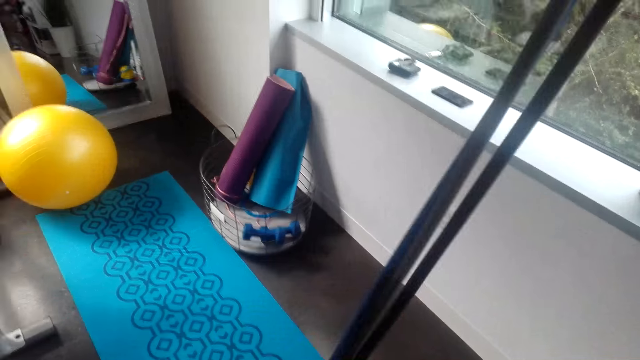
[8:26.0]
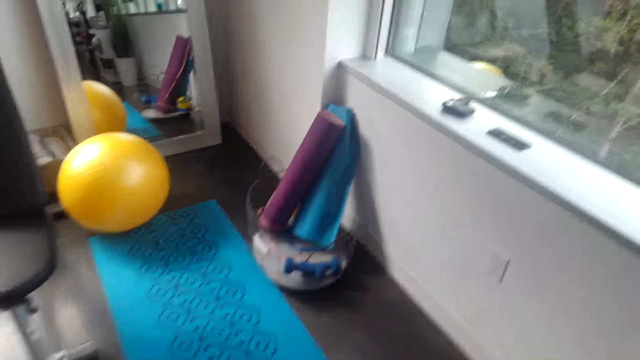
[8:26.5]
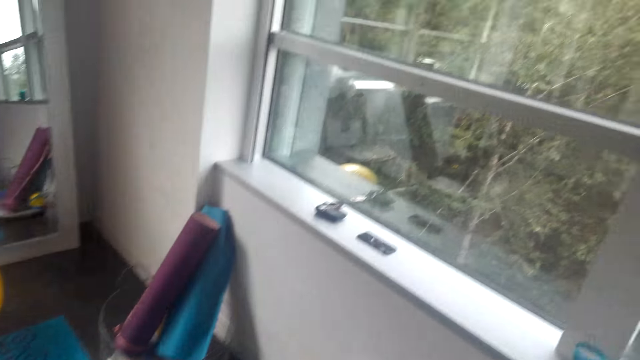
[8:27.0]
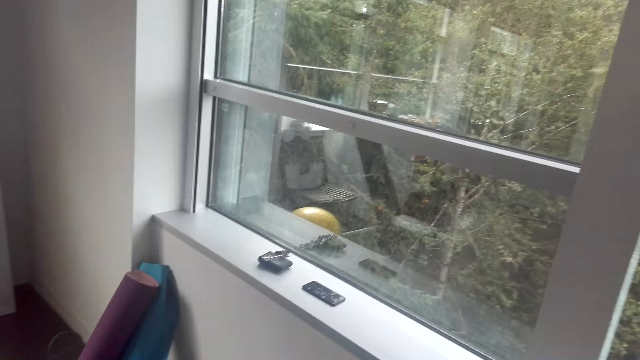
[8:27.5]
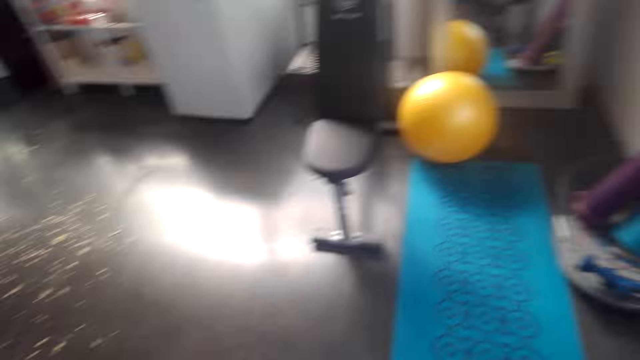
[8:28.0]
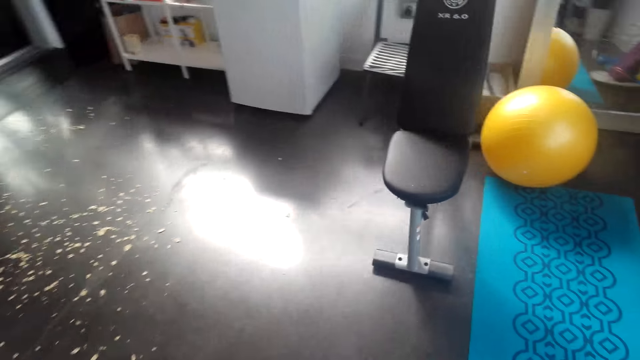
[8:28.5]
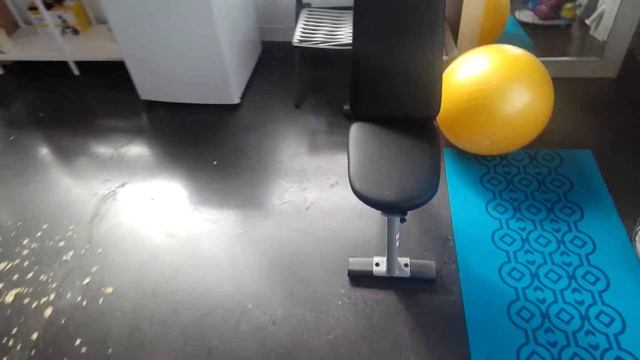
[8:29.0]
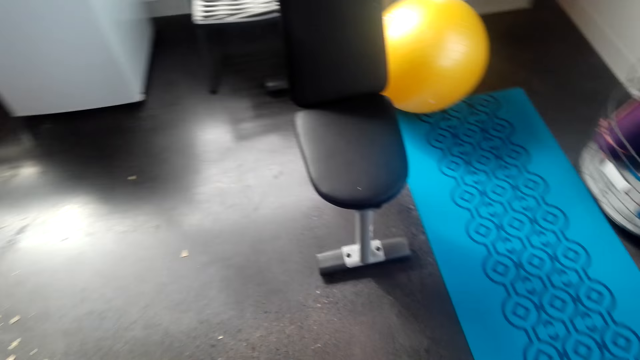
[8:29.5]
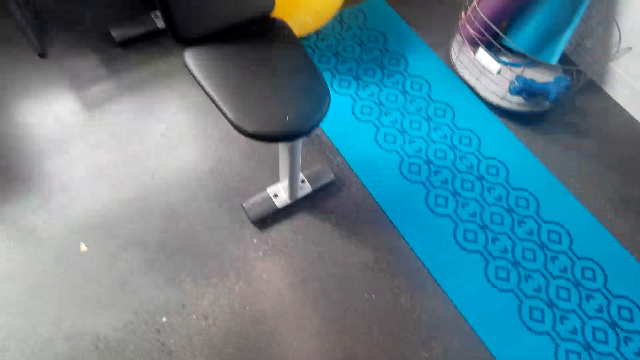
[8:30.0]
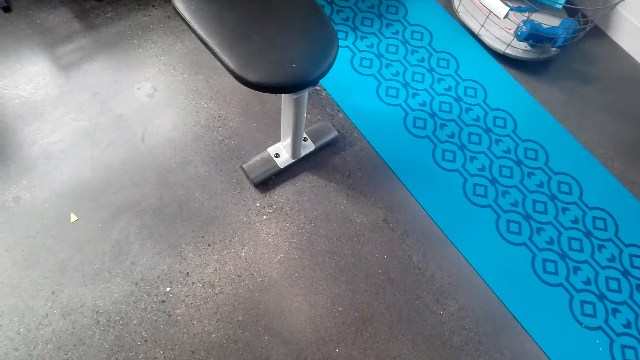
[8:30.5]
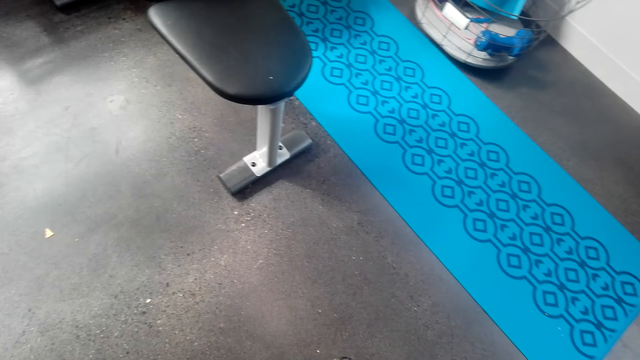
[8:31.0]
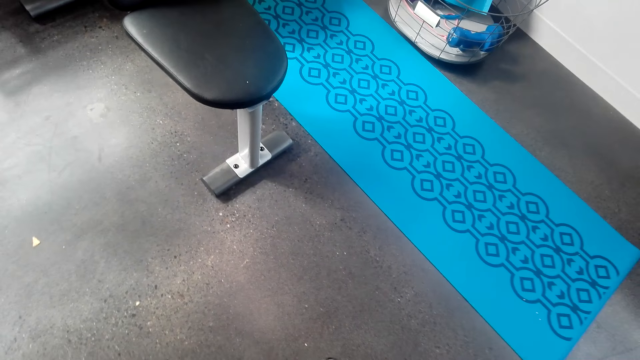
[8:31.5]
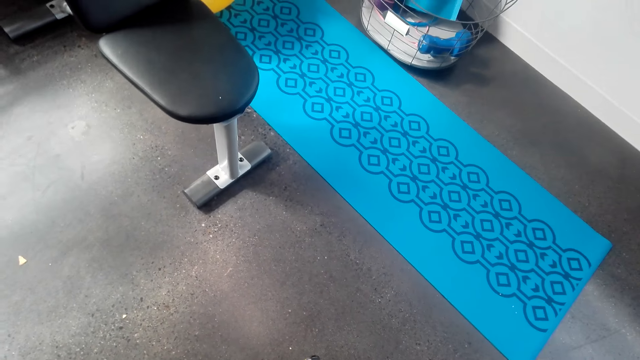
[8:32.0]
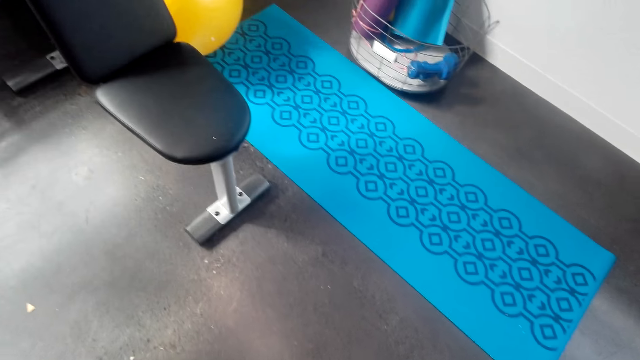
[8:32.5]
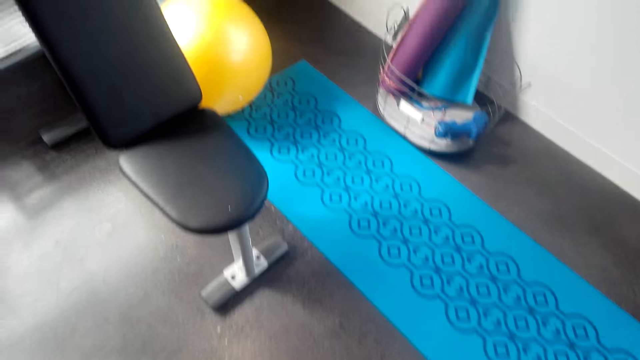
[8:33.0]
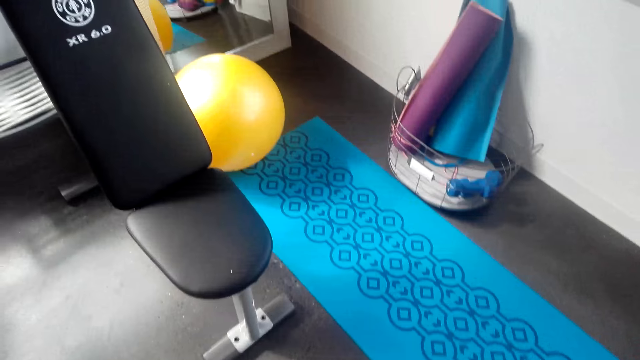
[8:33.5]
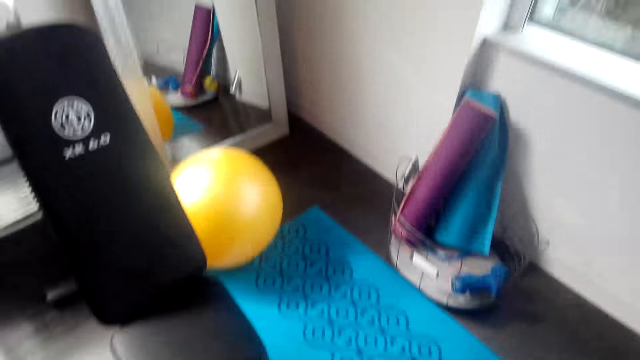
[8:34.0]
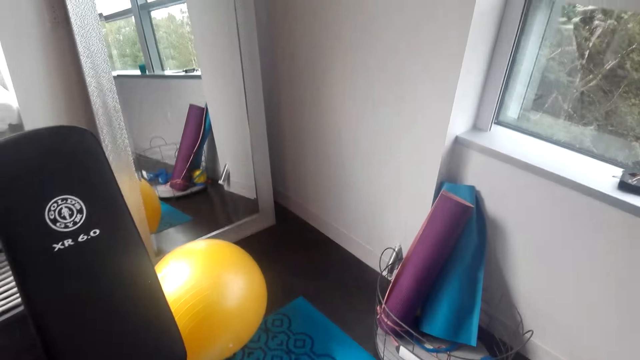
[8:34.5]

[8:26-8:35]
The camera wearer looks around the house. He moves the fit monkey gym in his hands.

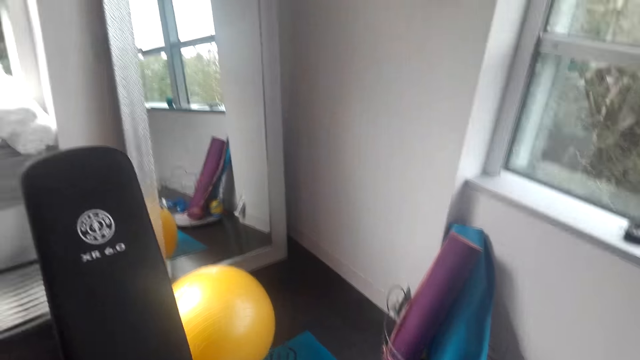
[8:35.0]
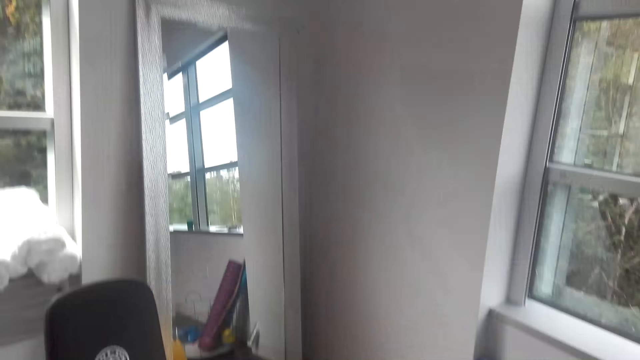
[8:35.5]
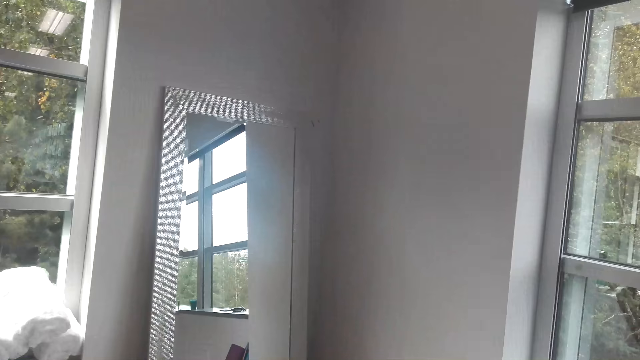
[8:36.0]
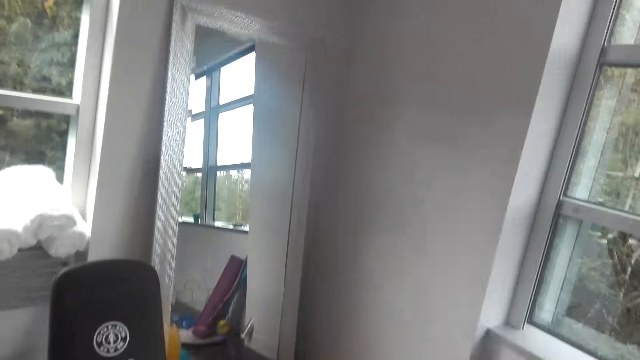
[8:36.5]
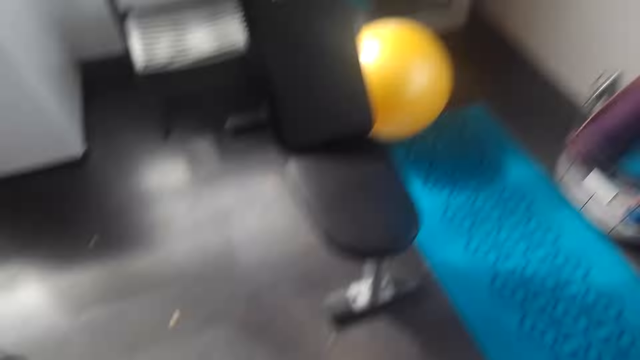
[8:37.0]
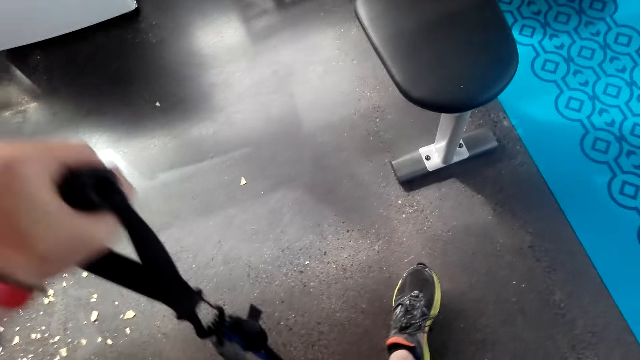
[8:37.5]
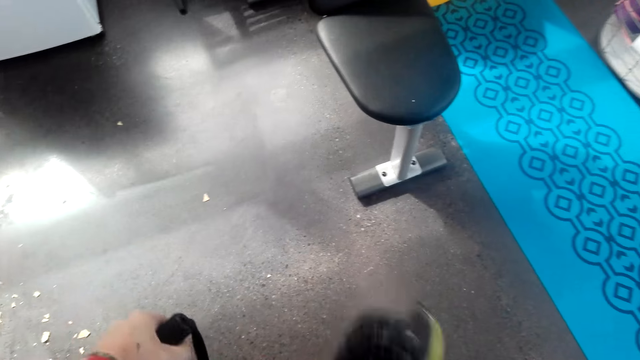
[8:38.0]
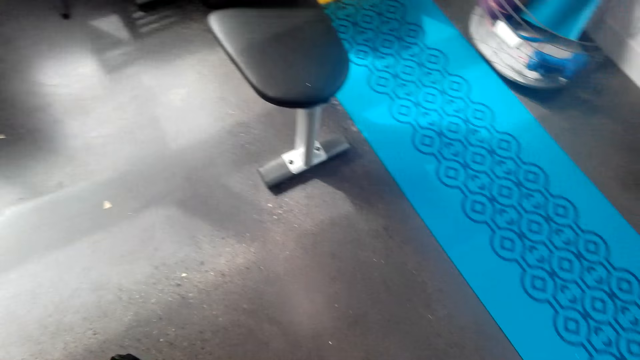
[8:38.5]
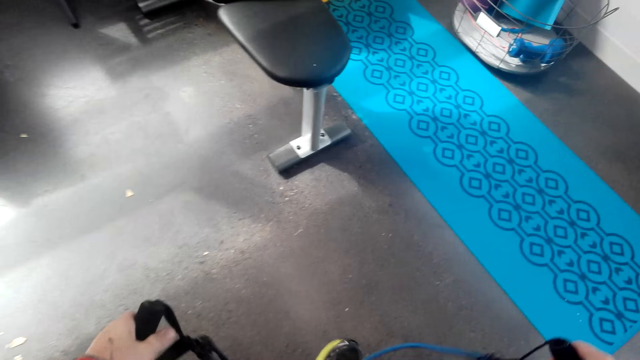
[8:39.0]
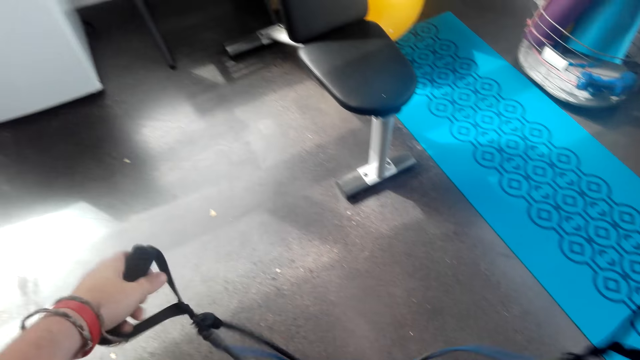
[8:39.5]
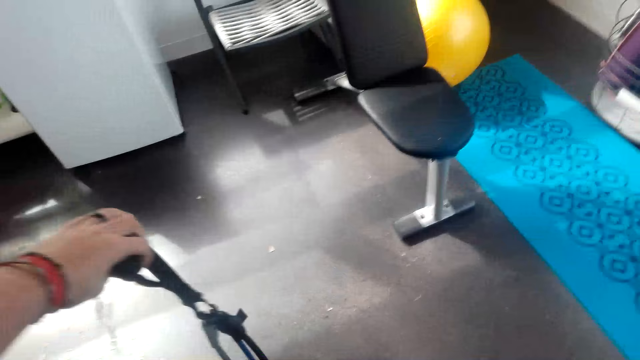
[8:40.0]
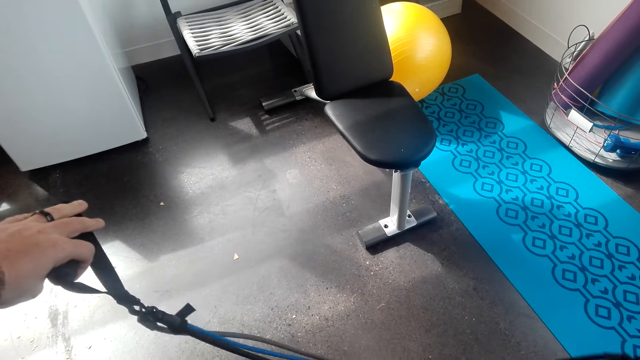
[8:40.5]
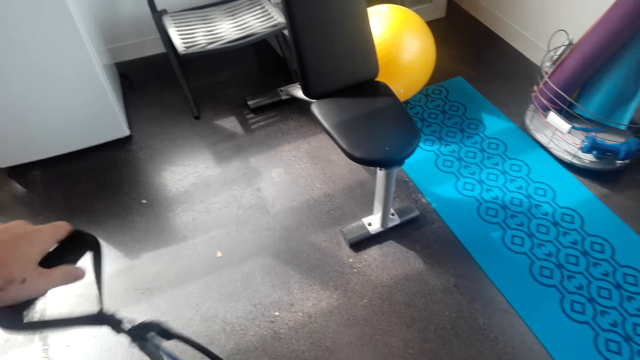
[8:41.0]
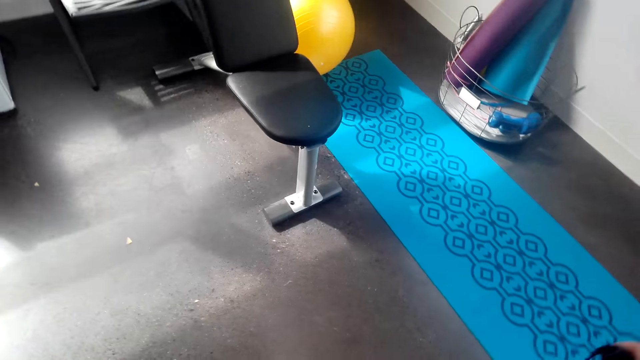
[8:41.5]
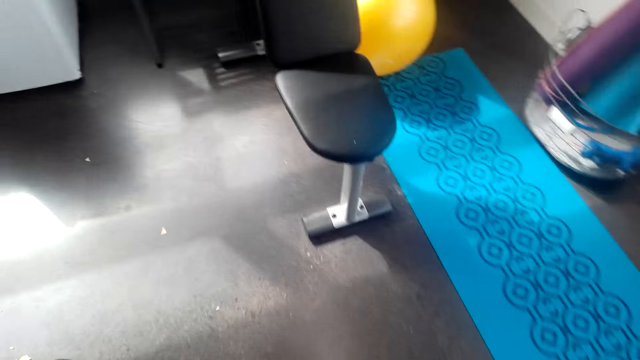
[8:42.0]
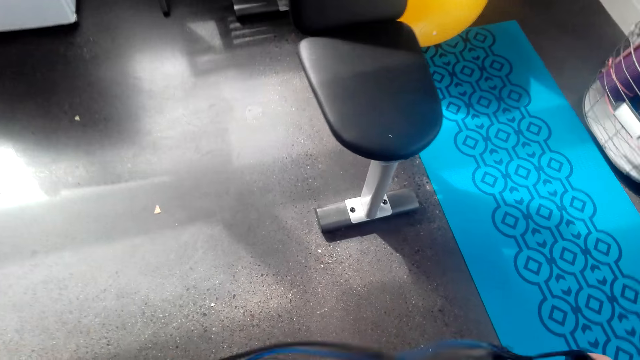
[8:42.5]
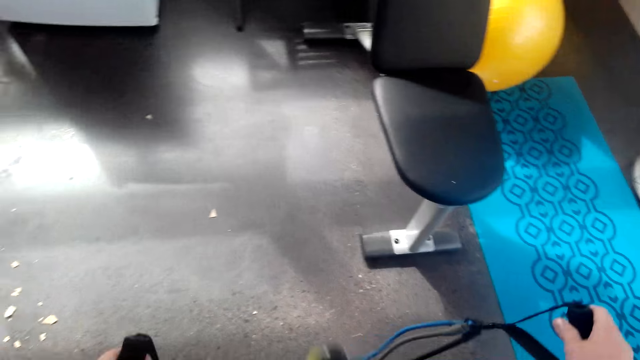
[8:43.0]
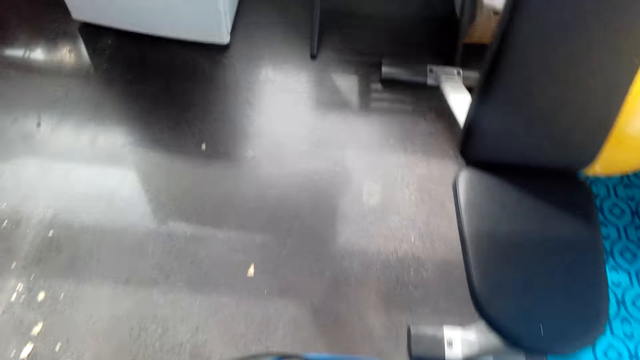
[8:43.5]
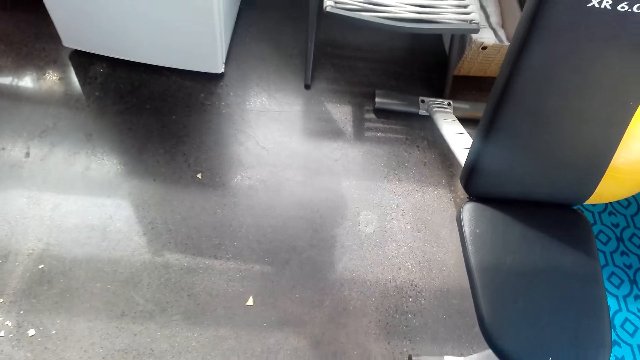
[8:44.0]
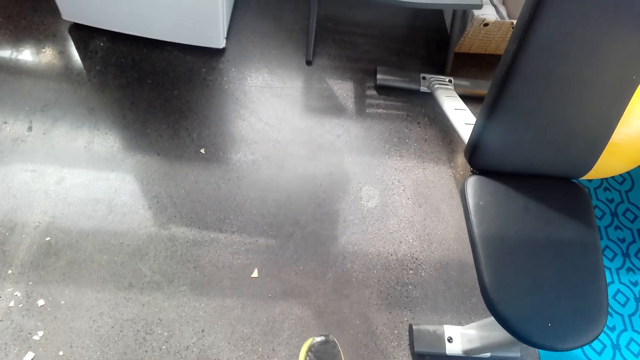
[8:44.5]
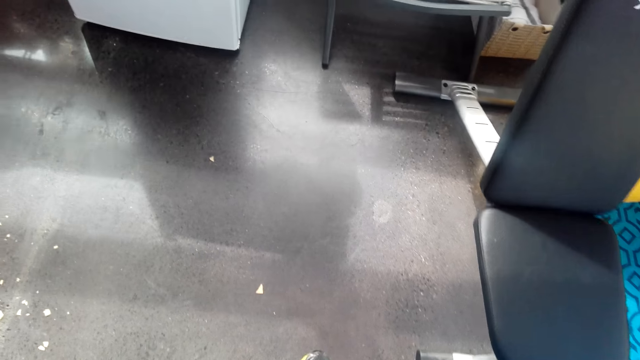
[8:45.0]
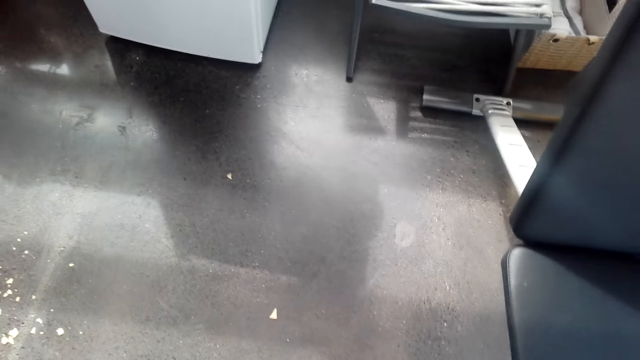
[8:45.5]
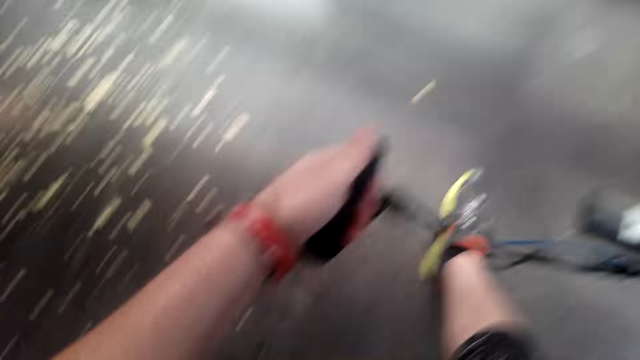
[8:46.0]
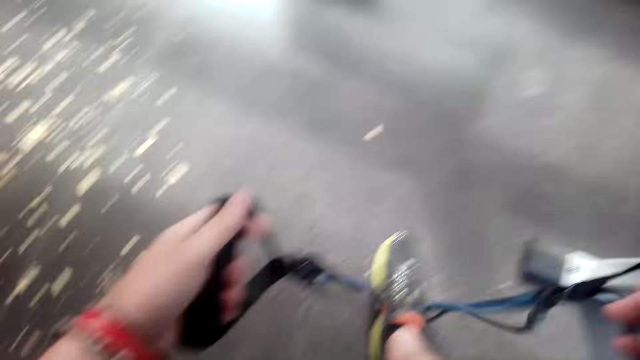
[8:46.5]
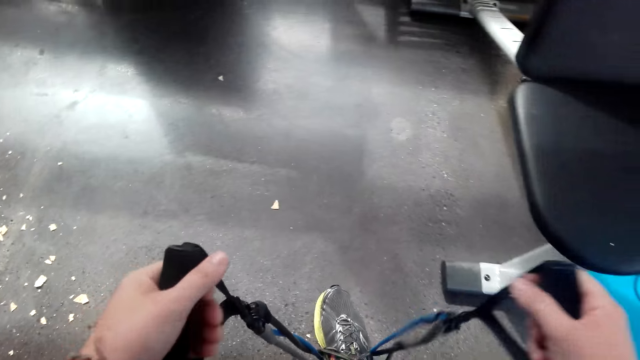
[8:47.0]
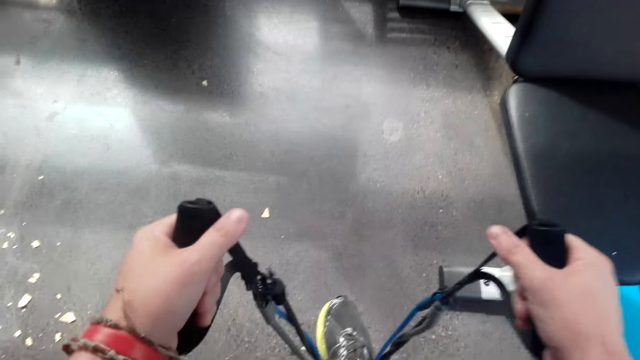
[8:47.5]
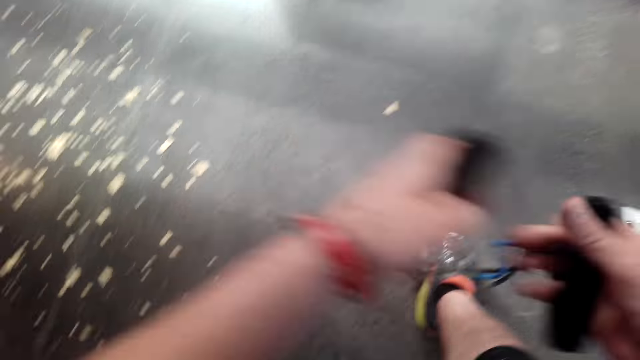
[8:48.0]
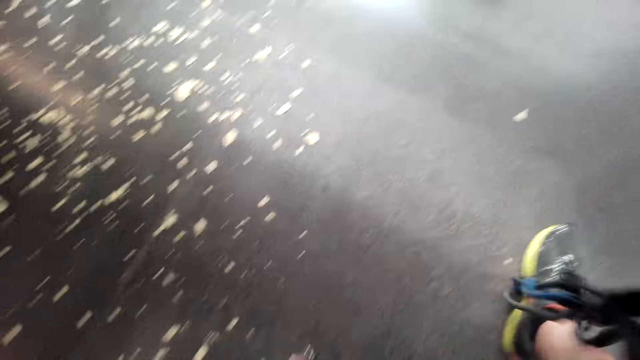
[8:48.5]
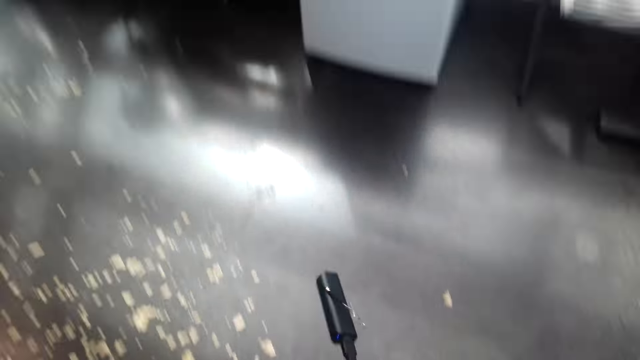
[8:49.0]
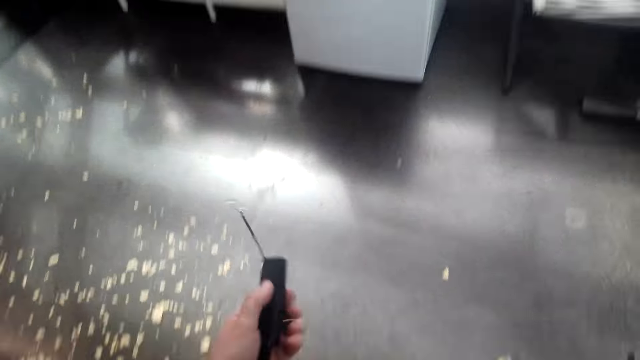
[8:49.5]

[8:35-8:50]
The camera wearer walks around the room. They do exercise with a fit monkey gym. They stretch the resistance bands. They step on the resistance bands.
